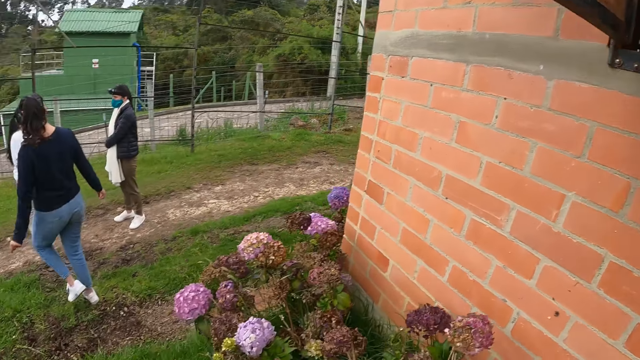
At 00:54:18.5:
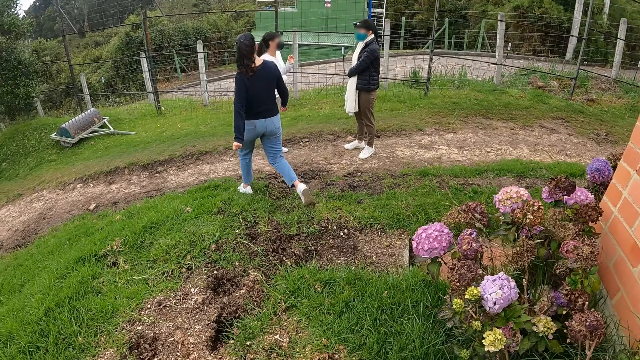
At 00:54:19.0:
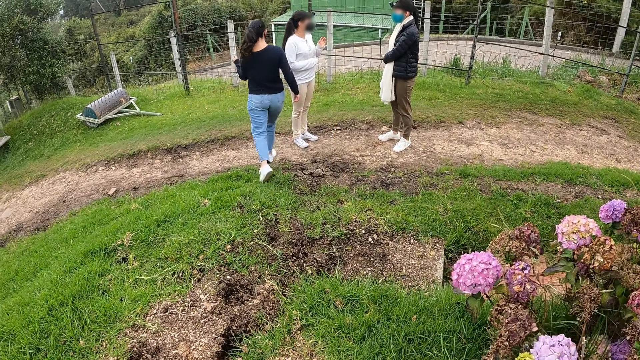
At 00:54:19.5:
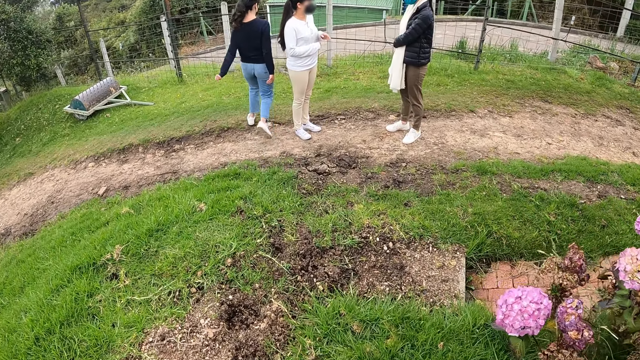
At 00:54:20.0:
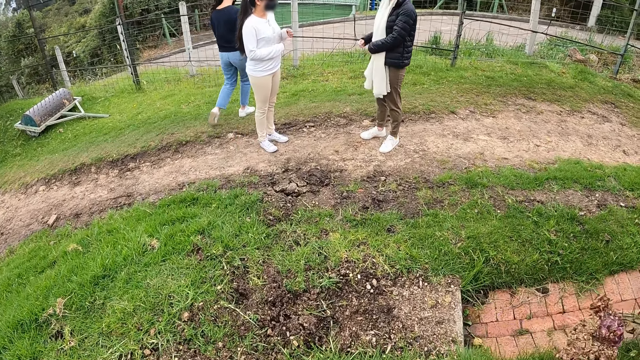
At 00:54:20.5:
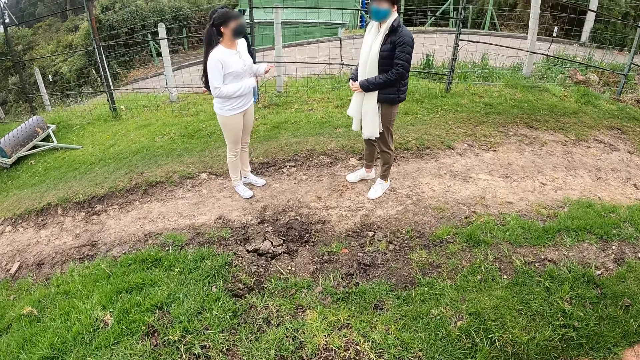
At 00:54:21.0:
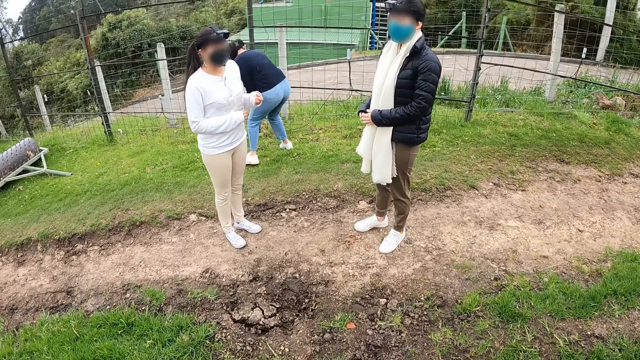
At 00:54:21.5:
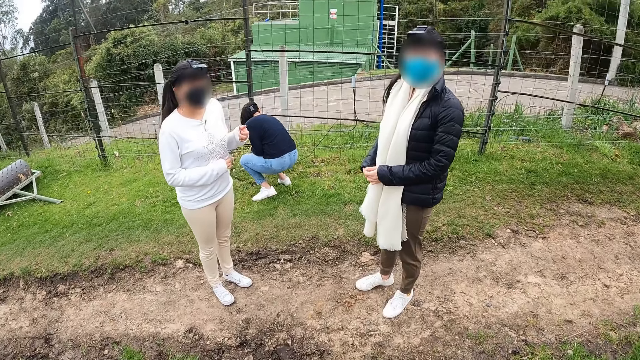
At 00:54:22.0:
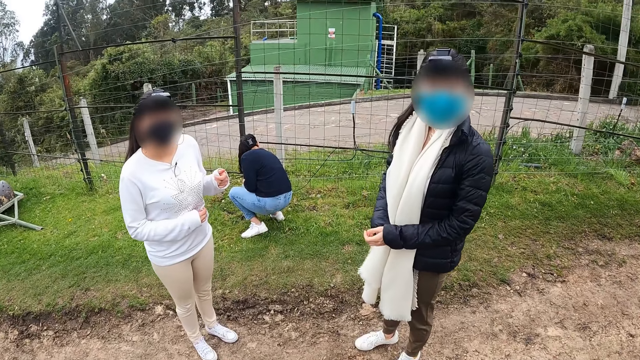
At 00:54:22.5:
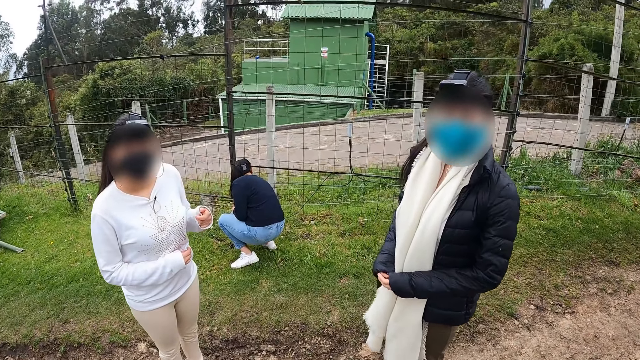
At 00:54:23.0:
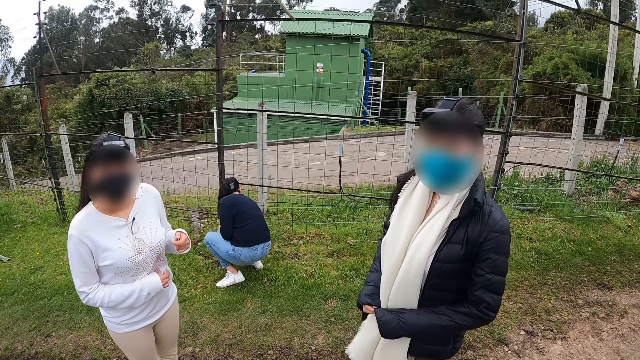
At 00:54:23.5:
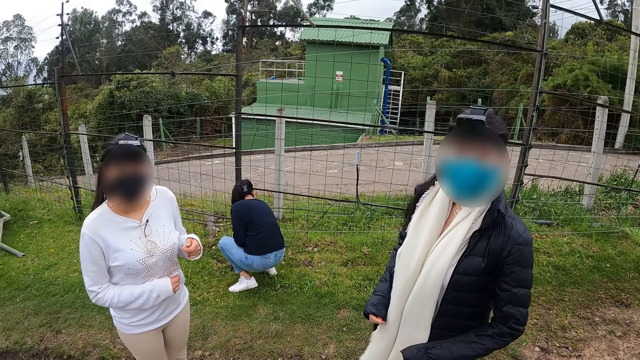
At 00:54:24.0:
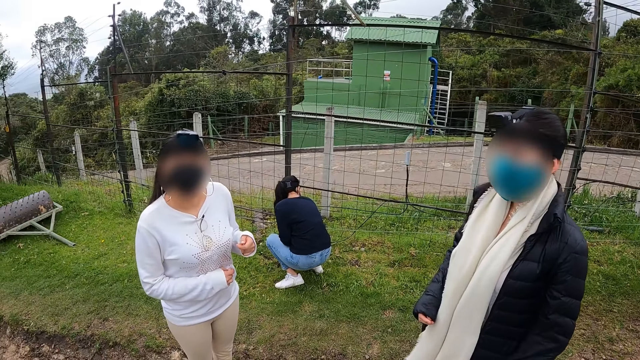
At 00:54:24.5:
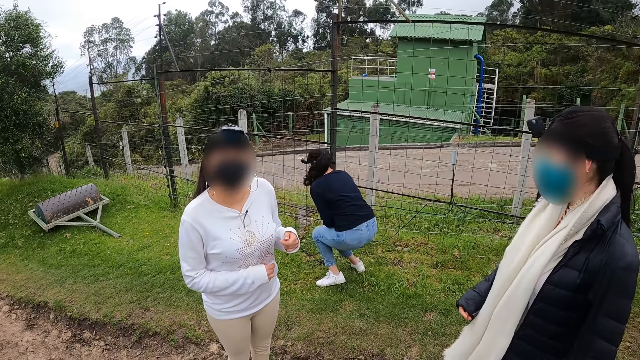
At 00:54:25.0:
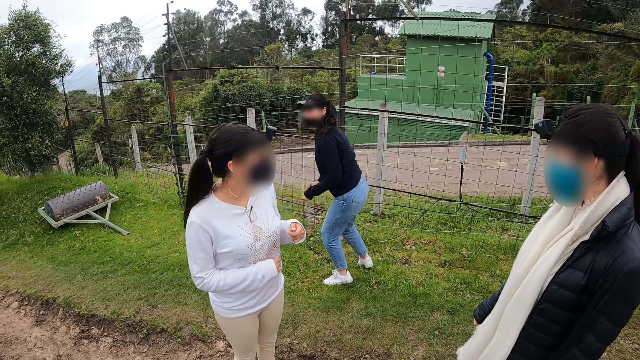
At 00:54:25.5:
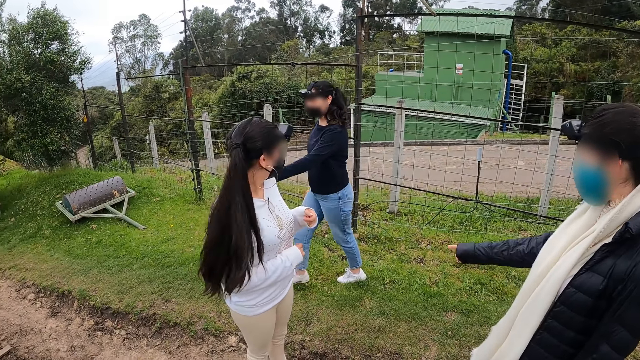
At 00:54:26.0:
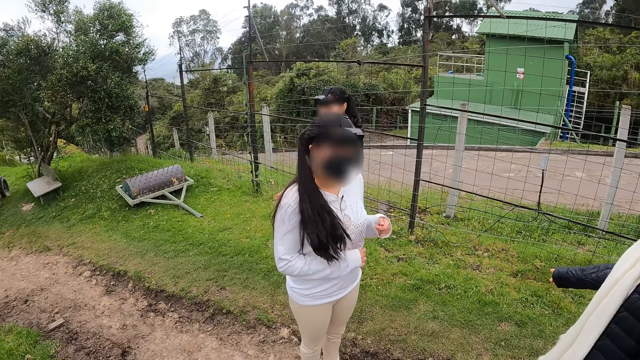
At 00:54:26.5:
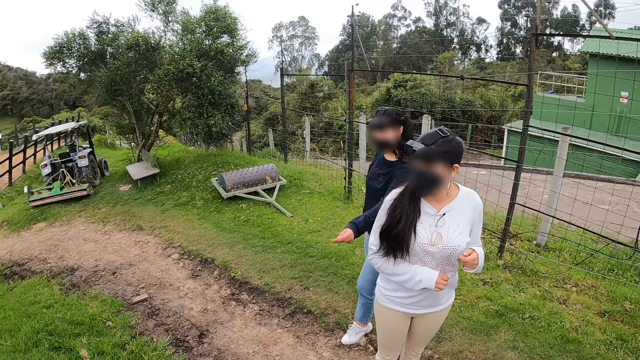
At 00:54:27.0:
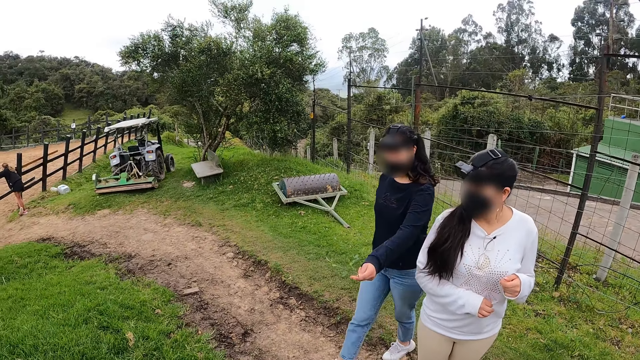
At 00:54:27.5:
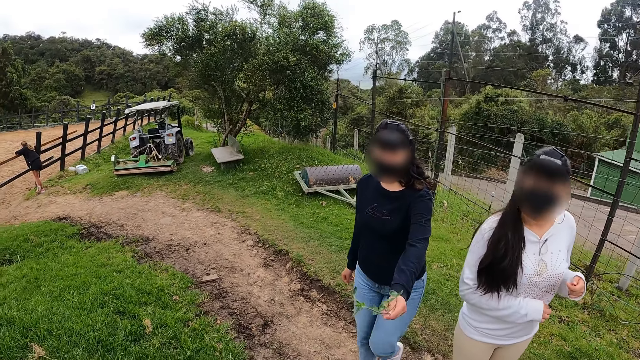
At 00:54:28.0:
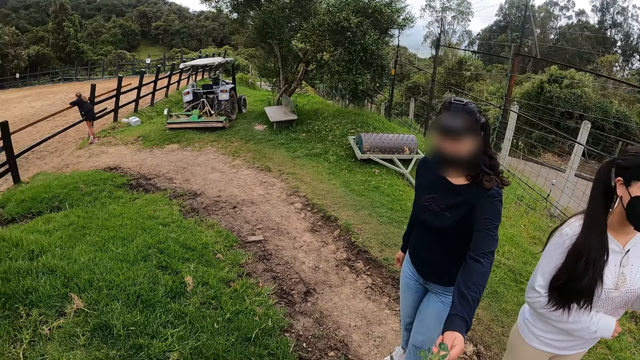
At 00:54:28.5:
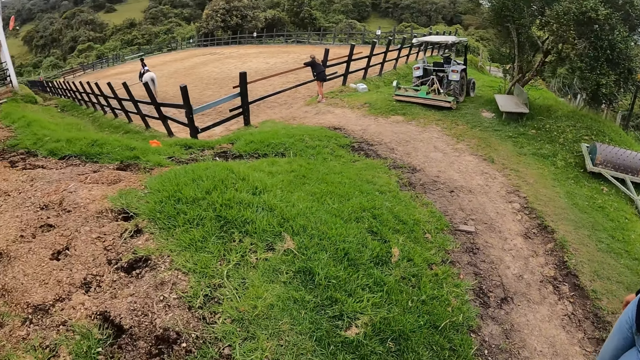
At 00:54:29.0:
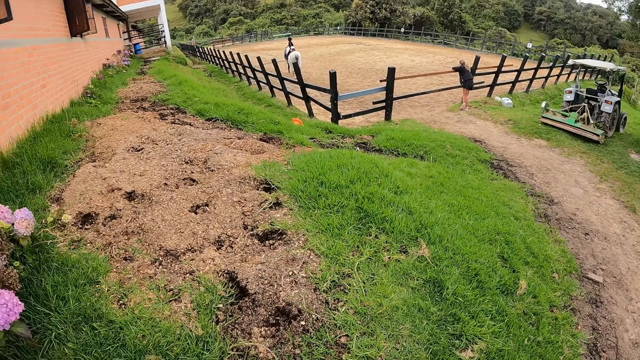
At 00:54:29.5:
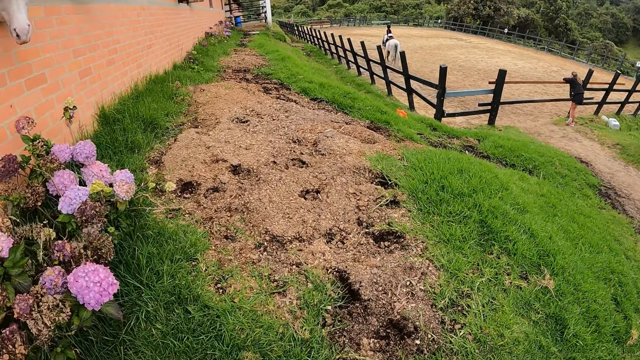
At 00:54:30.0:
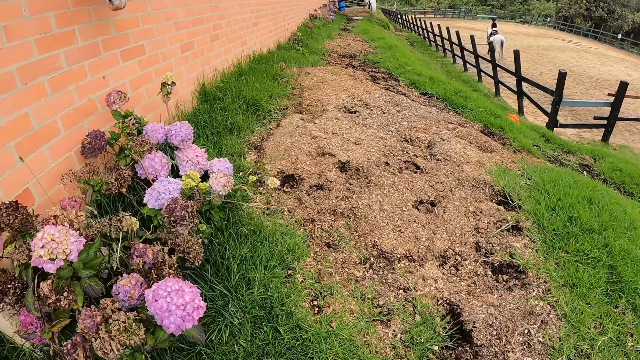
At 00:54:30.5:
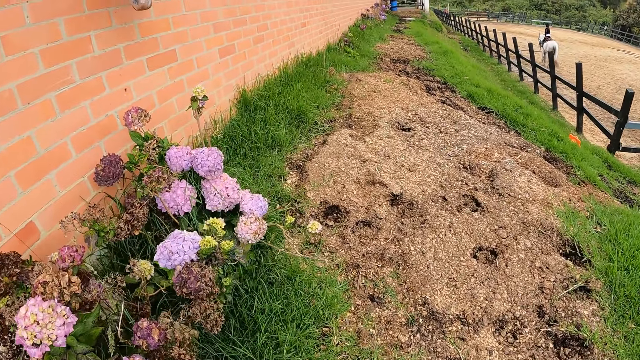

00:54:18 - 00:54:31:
A person interacts with another person. A woman picks a grass from a large portion of grass on a ground with her right hand. The camera wearer walks in the room towards another woman and a third woman. The first woman passes the grass in her right hand to her left hand, walks toward the camera wearer, and gives the grass to the camera wearer with her left hand. The first person looks at the first woman. The camera wearer turns round.

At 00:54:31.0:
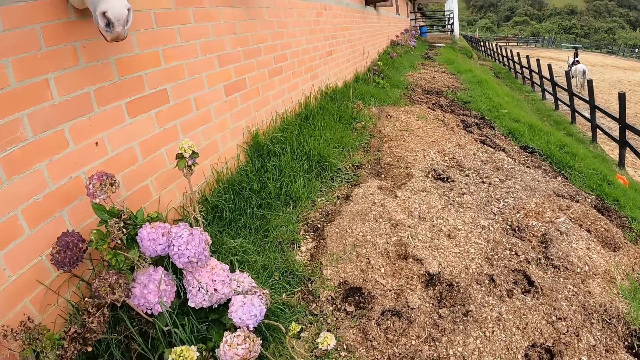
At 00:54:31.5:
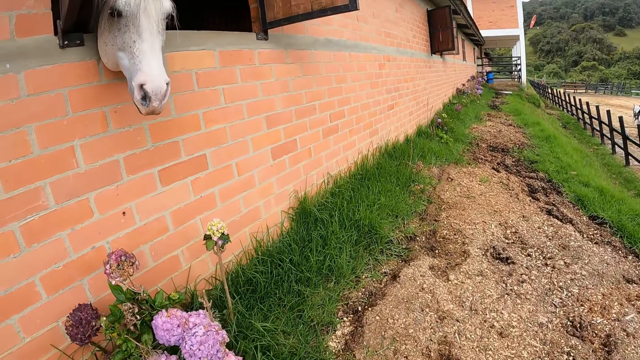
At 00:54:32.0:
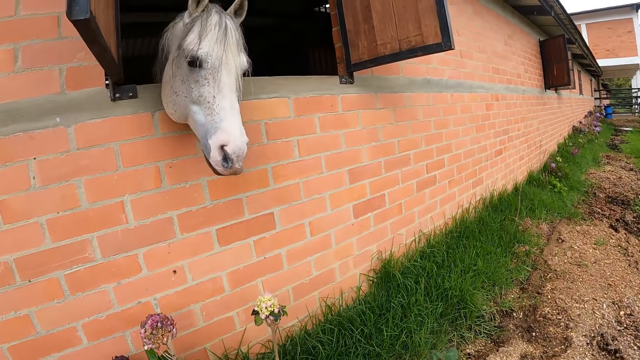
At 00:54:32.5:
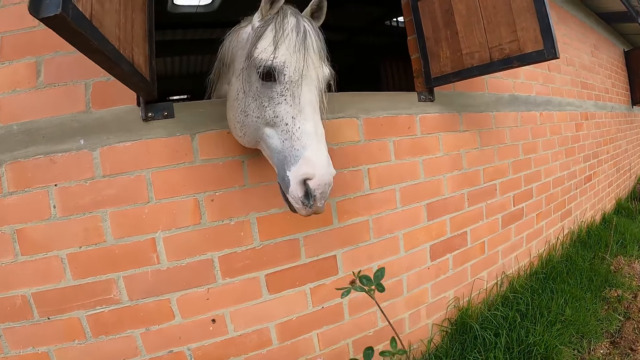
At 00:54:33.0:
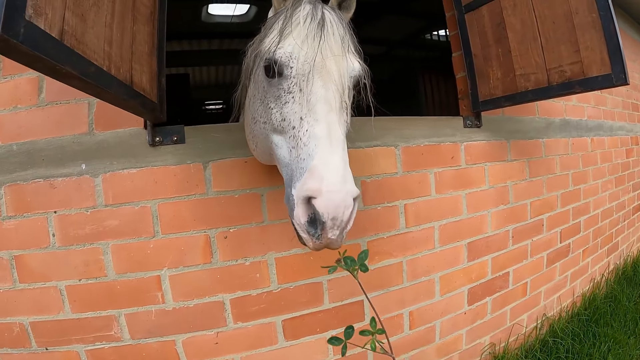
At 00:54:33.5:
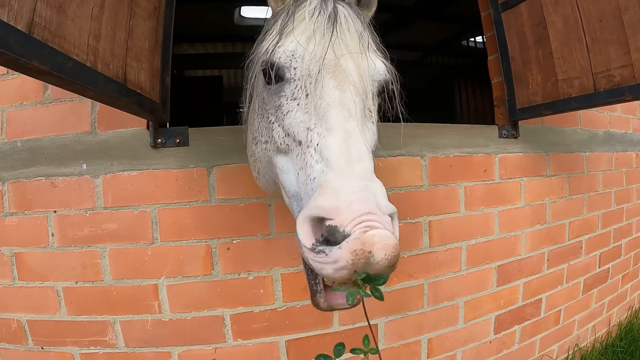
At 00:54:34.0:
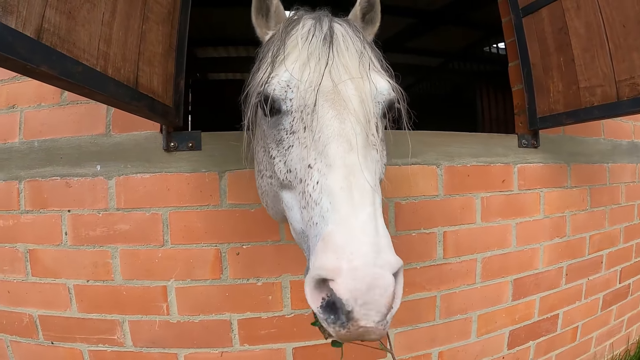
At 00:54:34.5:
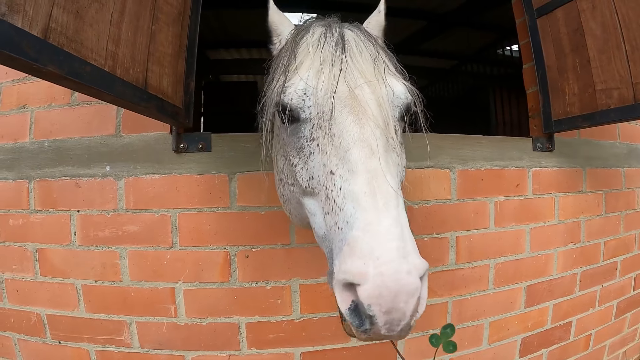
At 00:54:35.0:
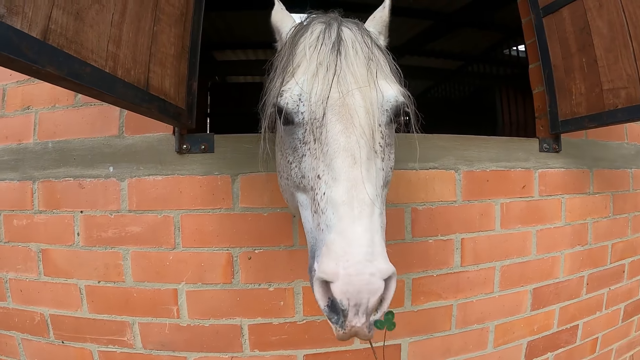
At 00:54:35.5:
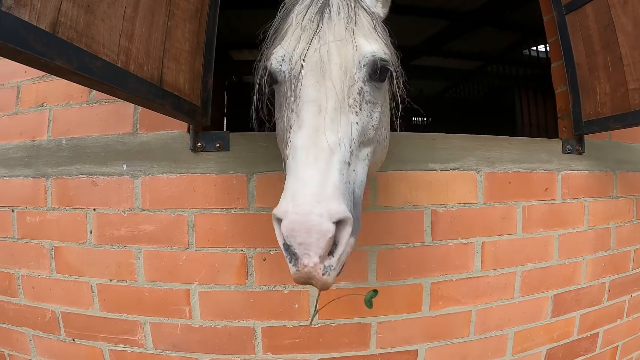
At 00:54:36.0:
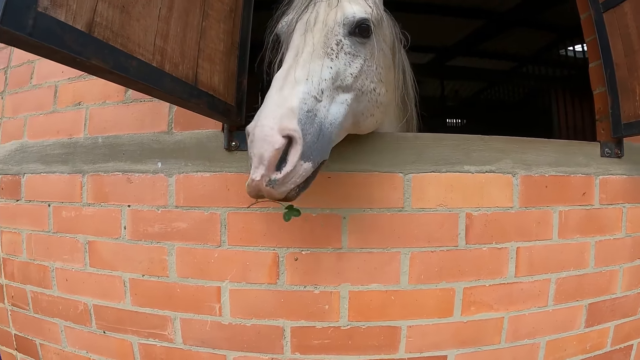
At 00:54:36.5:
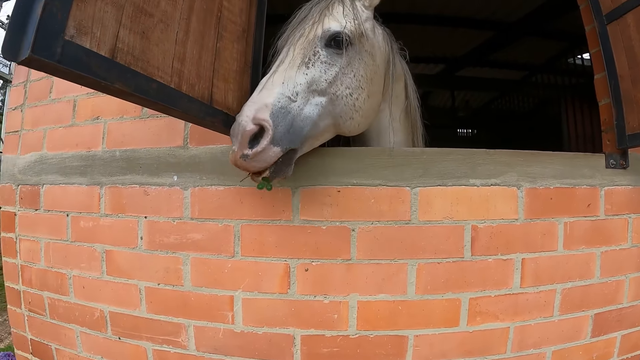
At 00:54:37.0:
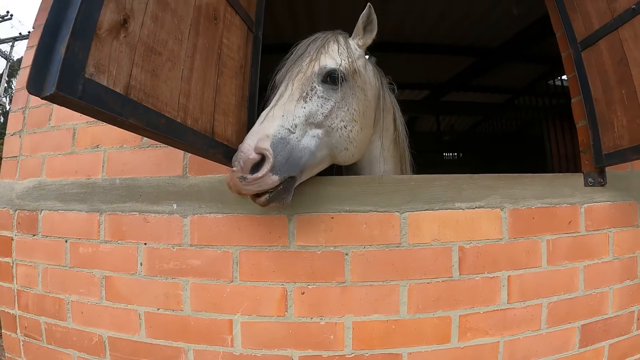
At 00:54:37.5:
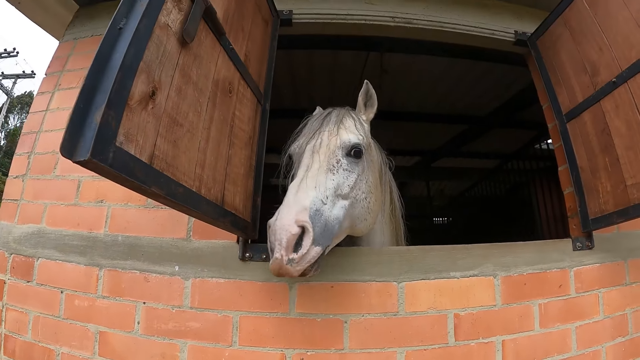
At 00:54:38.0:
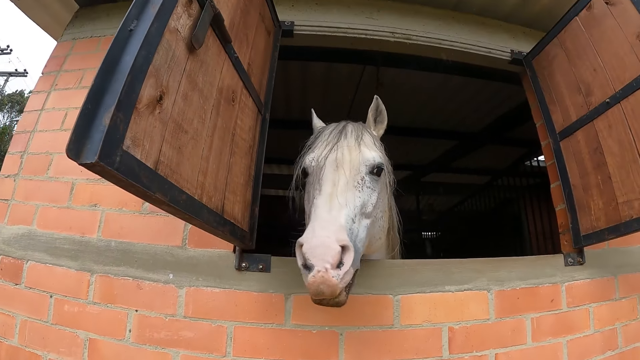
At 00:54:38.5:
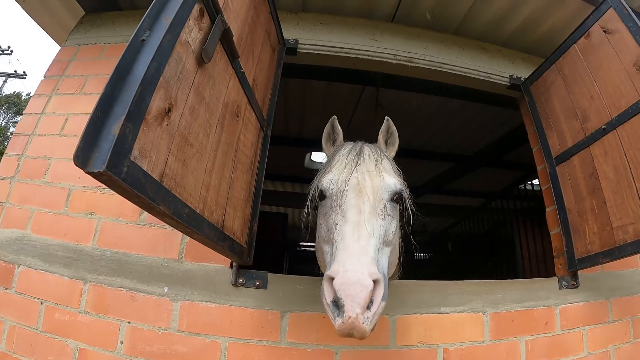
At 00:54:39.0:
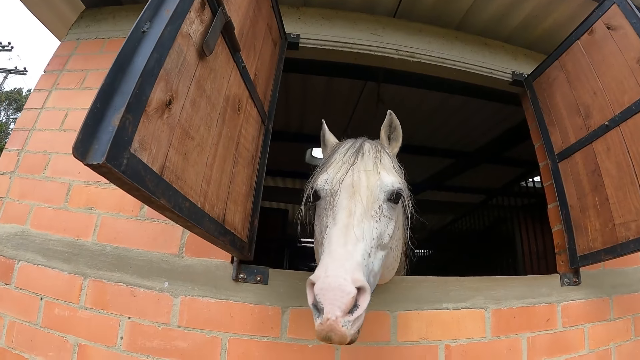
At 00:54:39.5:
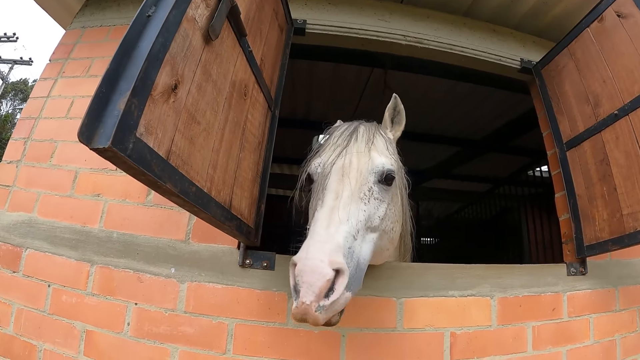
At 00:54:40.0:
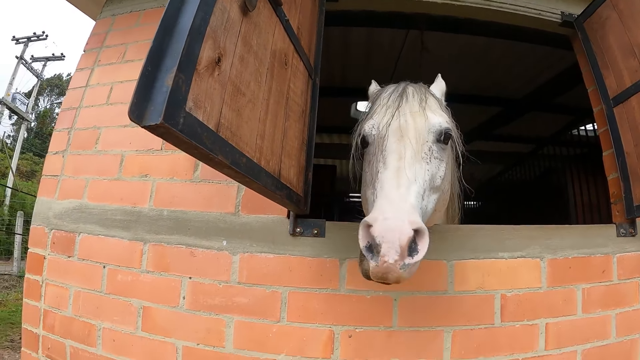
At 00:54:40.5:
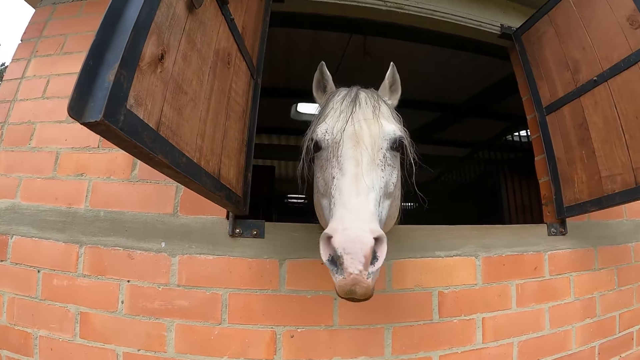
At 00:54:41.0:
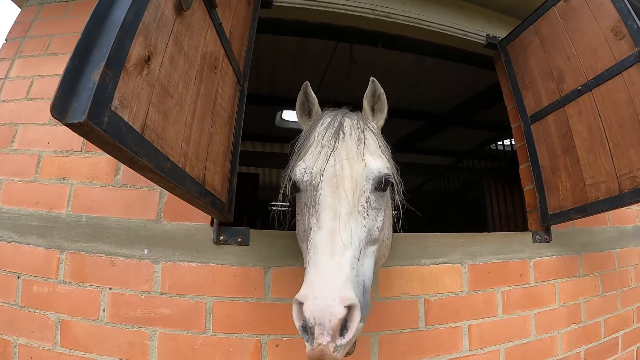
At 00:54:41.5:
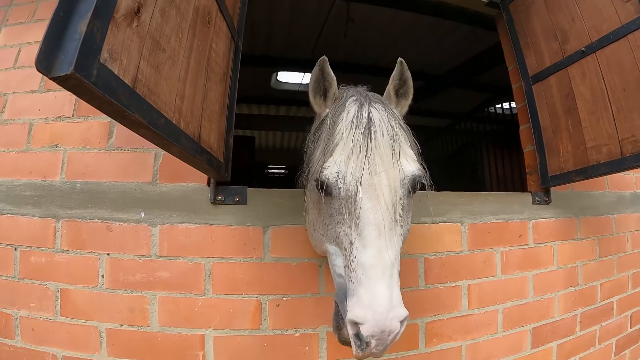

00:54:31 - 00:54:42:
The camera wearer walks in the room. He feeds the grass in his right hand to the horse.
